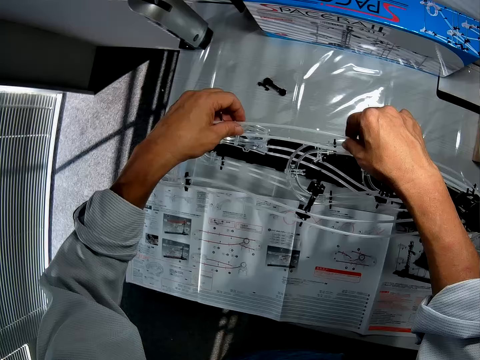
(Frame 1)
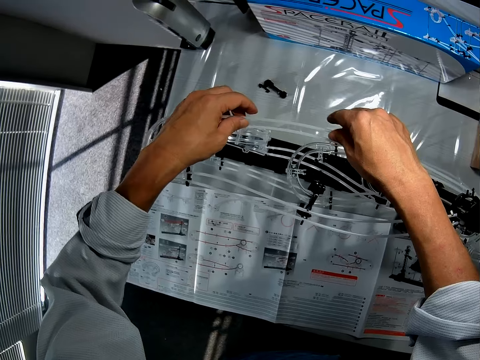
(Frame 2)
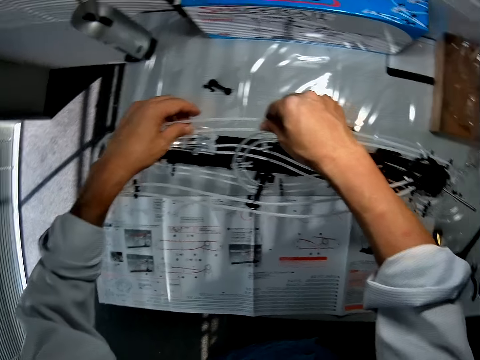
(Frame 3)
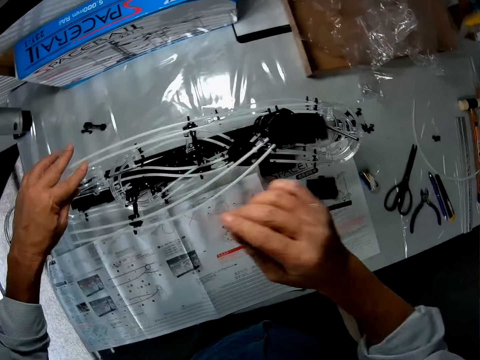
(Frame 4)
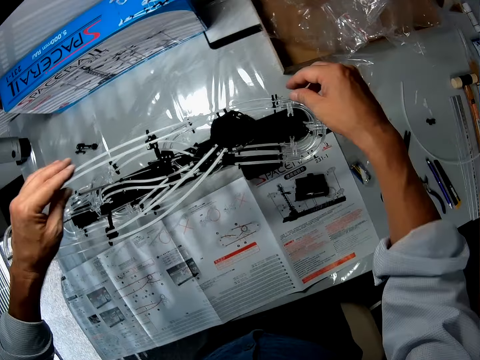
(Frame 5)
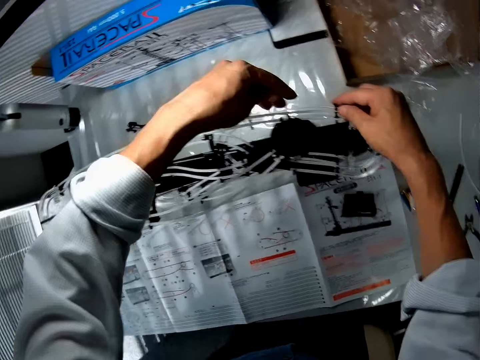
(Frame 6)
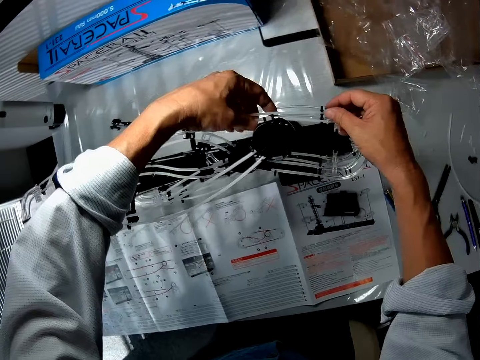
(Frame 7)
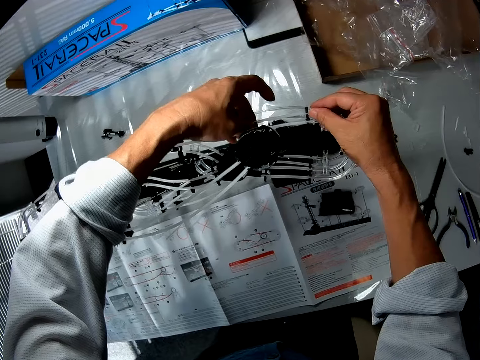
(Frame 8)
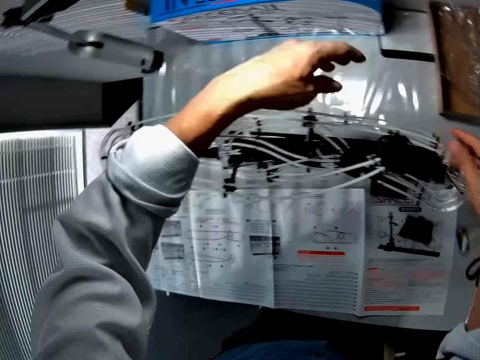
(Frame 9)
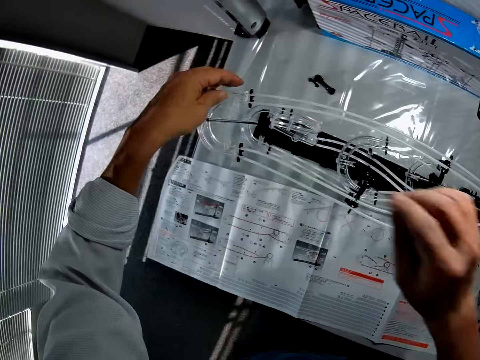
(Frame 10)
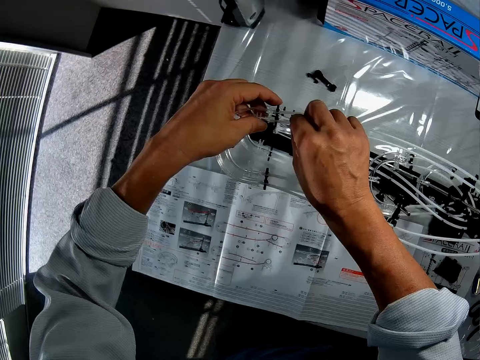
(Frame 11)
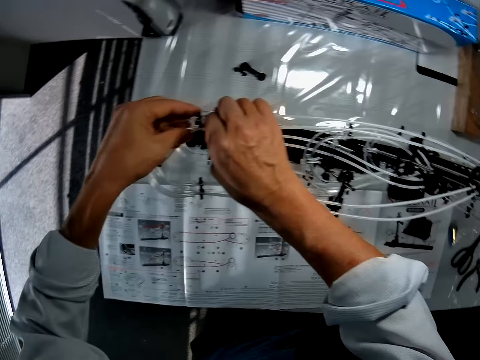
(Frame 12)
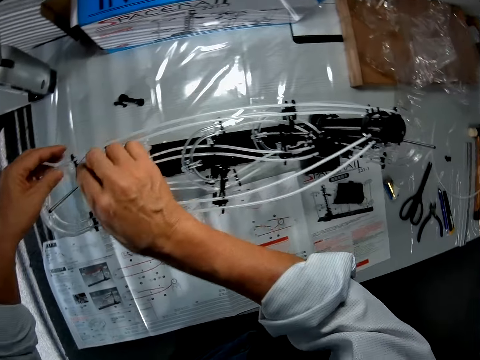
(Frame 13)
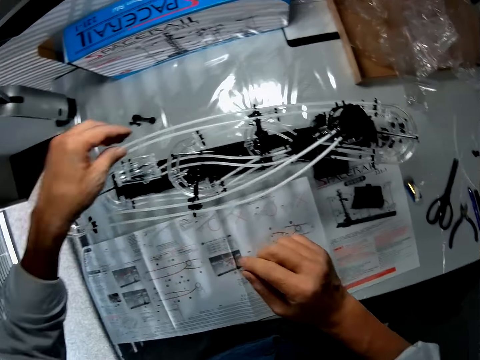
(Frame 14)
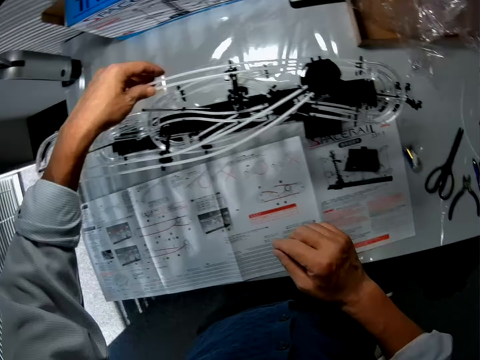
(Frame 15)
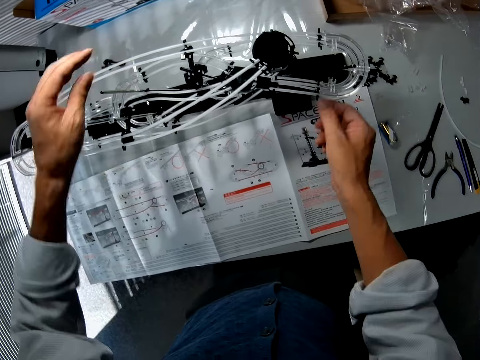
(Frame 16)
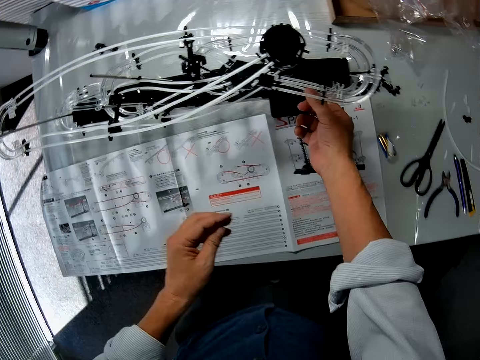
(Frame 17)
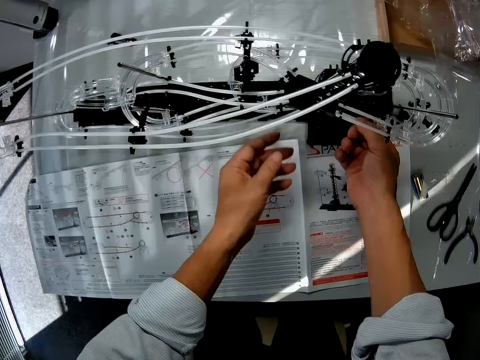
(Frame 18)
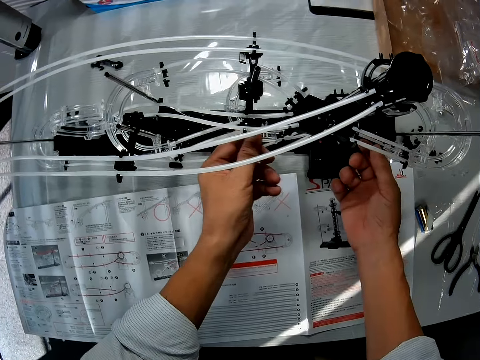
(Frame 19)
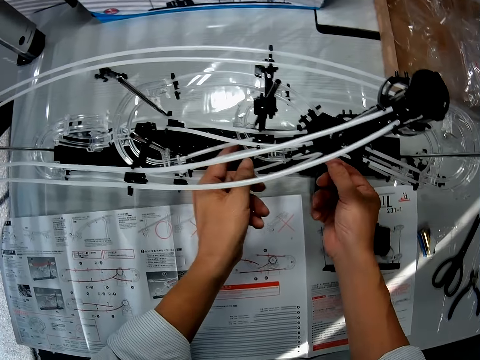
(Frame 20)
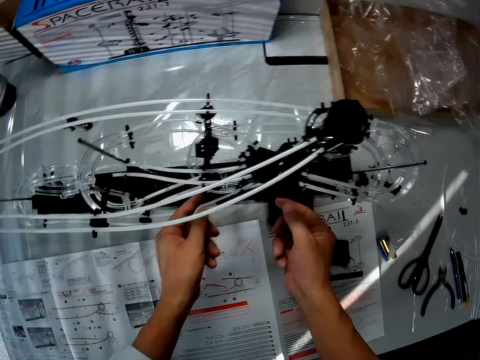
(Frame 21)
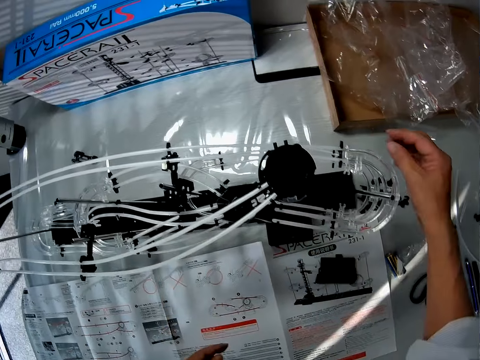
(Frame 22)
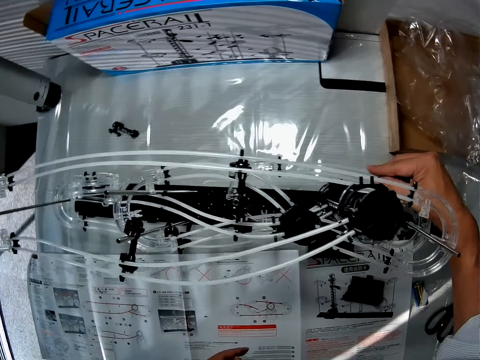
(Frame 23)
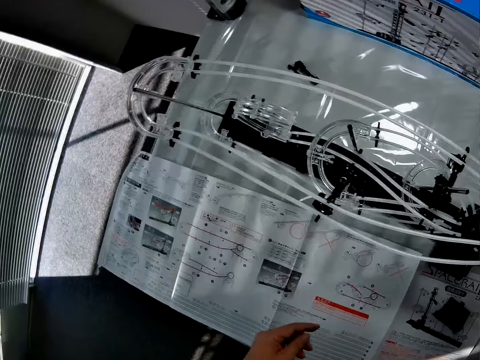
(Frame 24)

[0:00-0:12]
The camera wearer fixes the educational space rail. They adjust components of a roller coaster toy assembly.

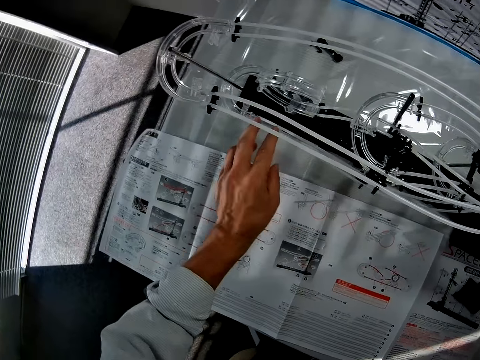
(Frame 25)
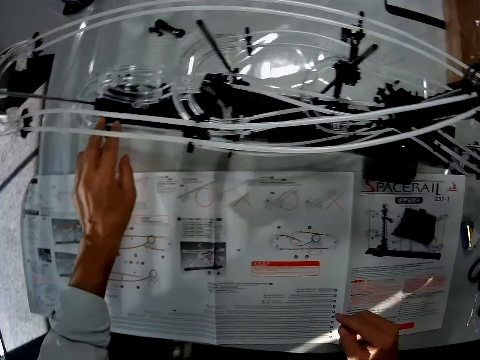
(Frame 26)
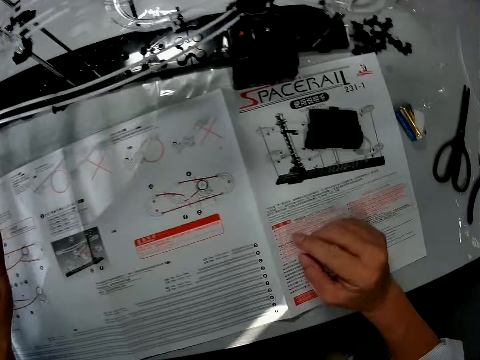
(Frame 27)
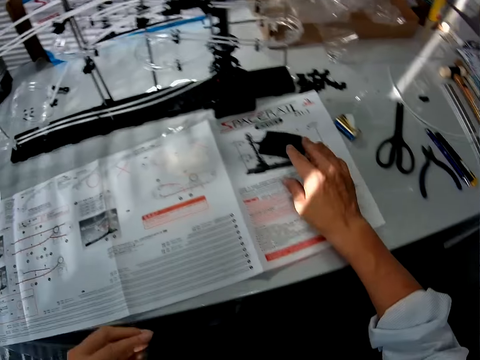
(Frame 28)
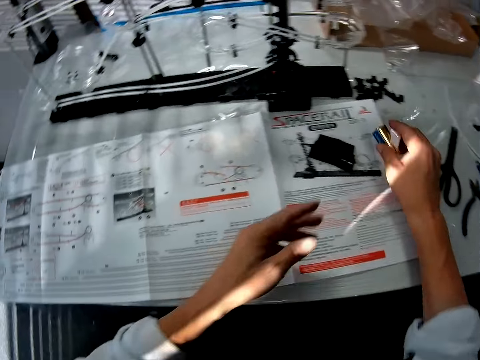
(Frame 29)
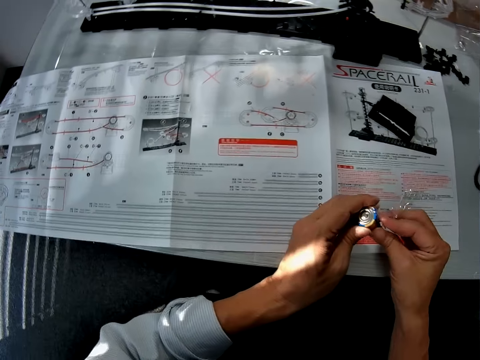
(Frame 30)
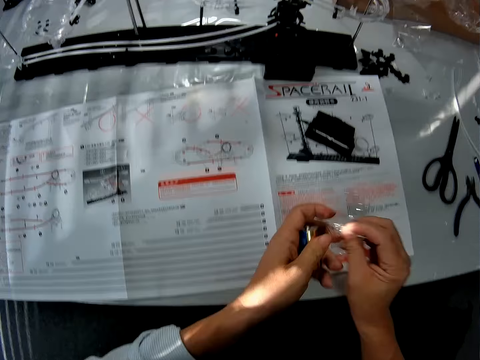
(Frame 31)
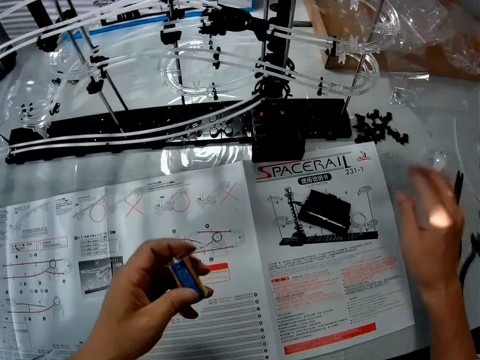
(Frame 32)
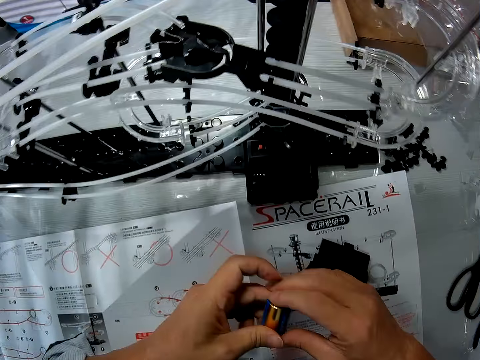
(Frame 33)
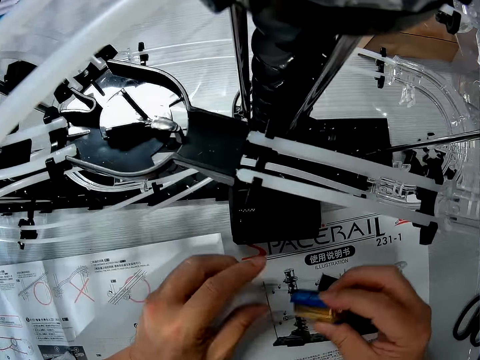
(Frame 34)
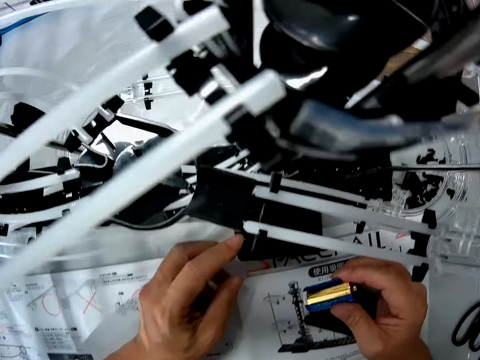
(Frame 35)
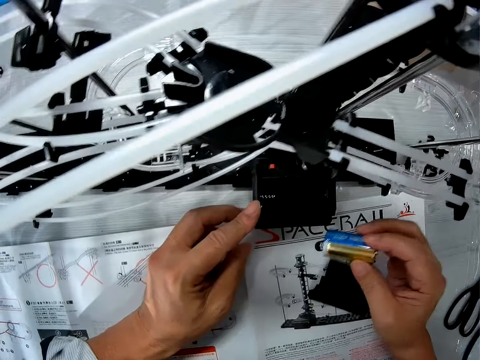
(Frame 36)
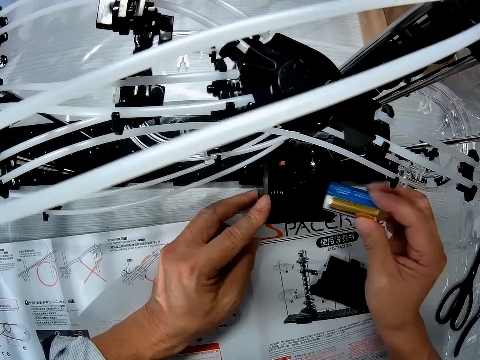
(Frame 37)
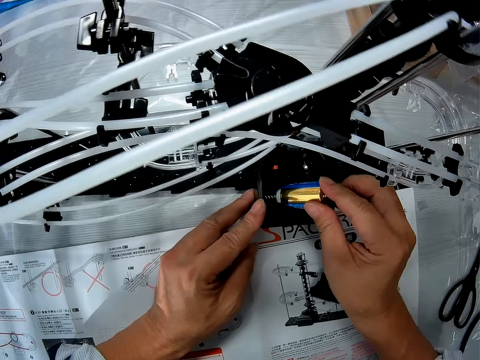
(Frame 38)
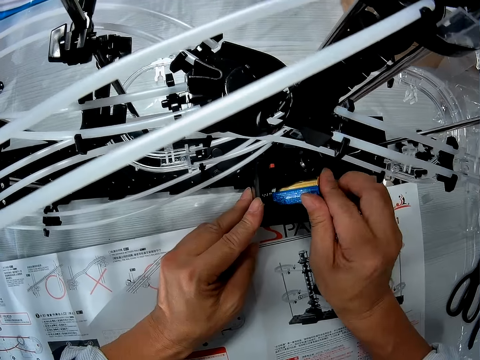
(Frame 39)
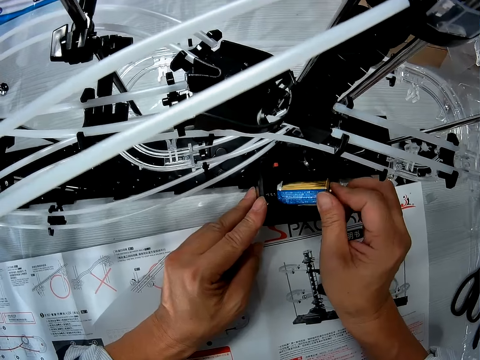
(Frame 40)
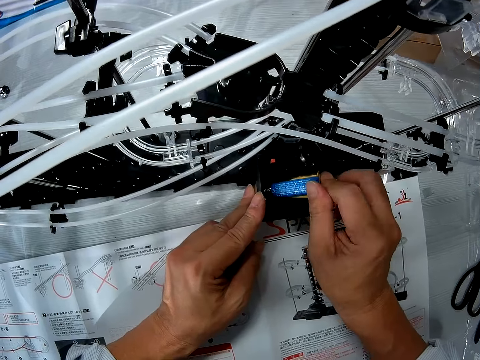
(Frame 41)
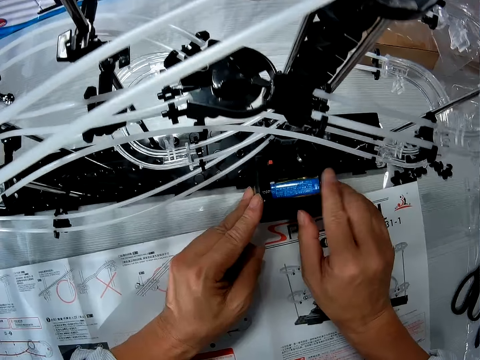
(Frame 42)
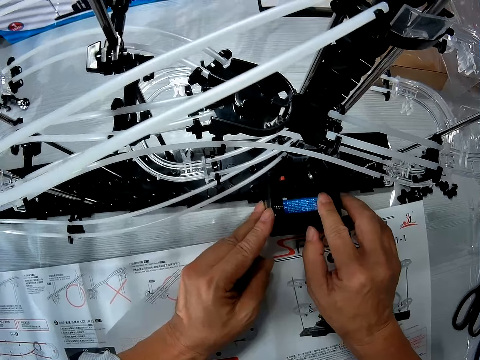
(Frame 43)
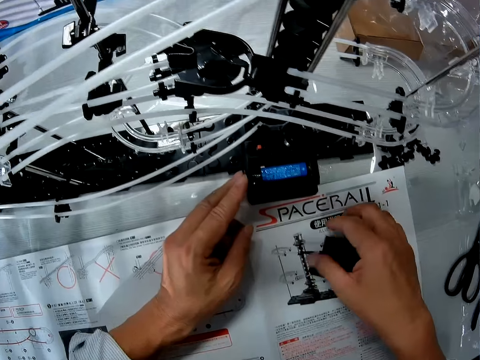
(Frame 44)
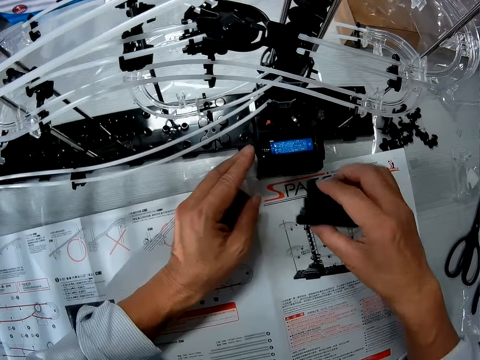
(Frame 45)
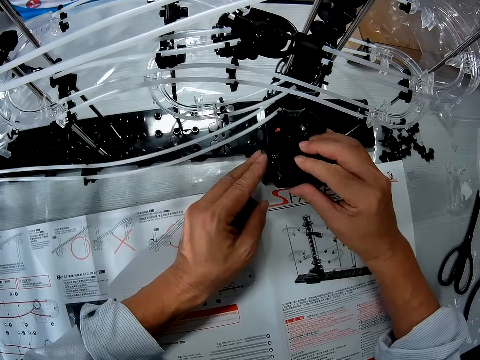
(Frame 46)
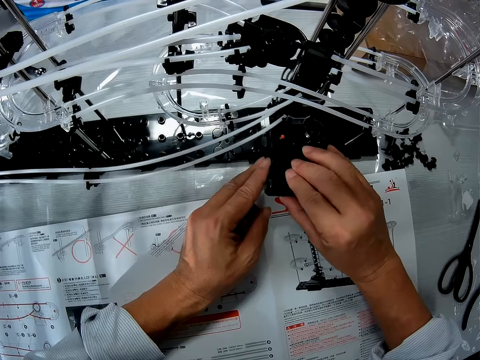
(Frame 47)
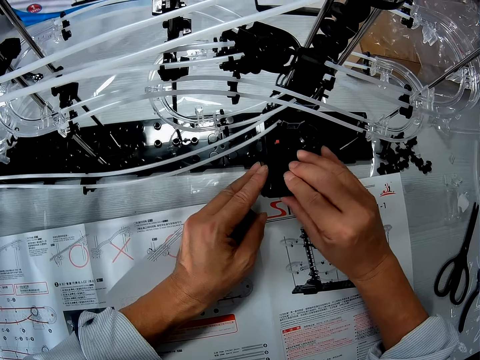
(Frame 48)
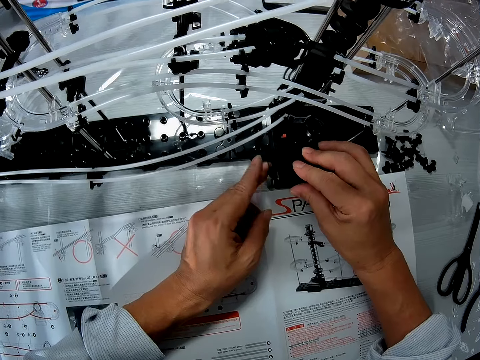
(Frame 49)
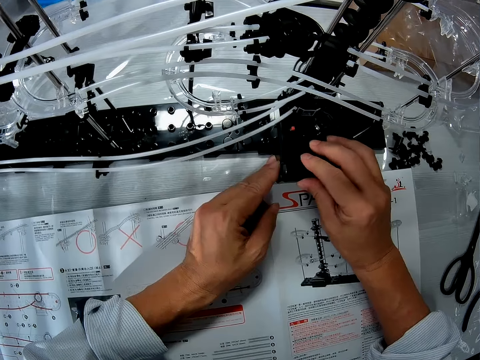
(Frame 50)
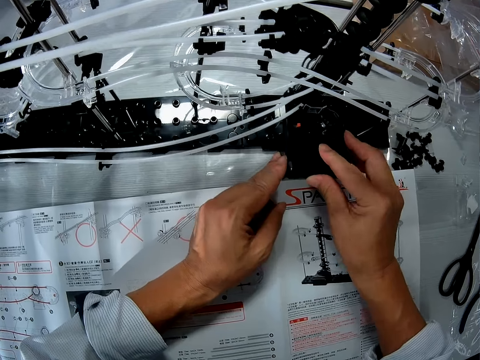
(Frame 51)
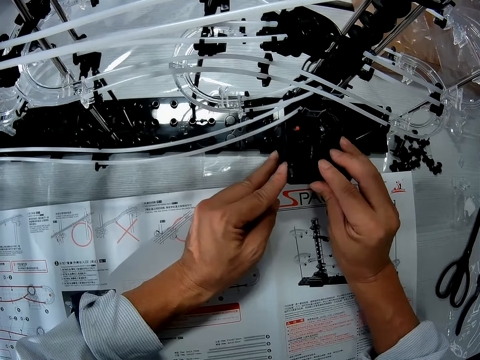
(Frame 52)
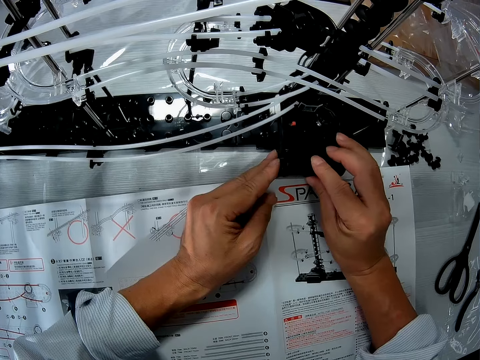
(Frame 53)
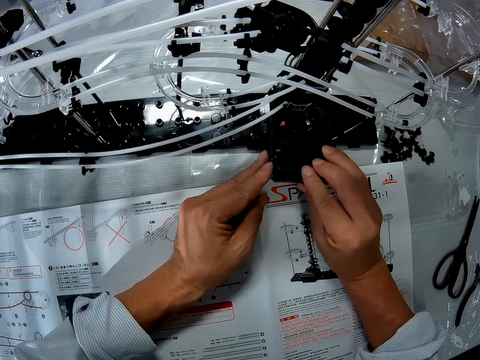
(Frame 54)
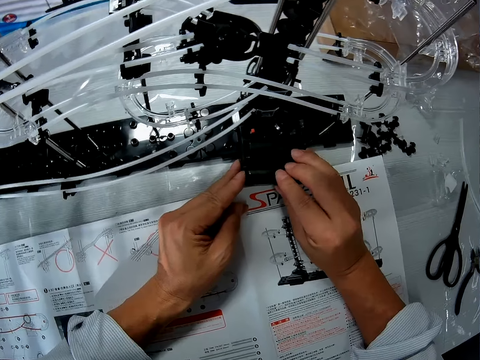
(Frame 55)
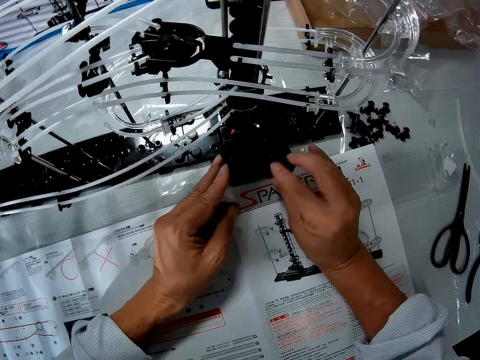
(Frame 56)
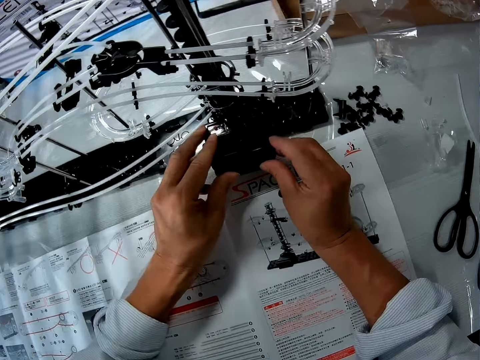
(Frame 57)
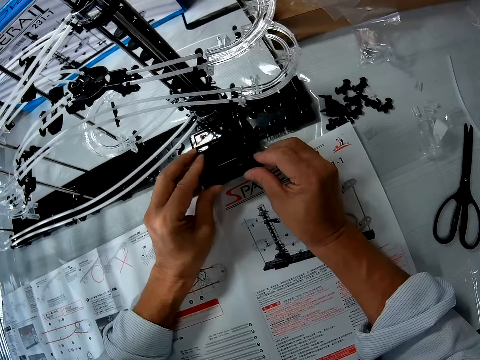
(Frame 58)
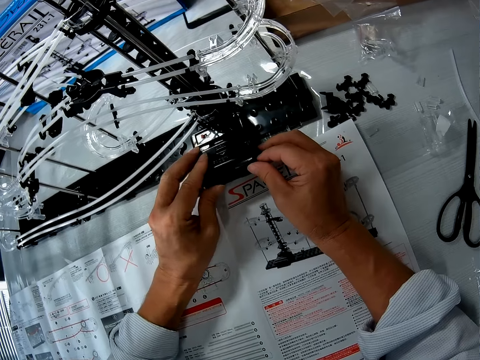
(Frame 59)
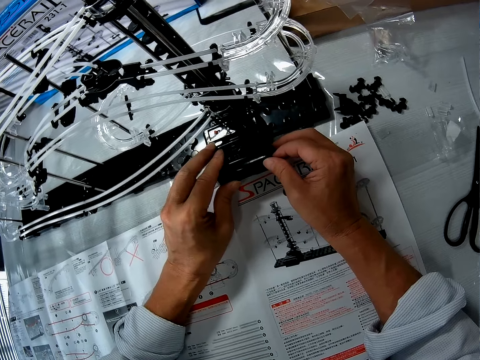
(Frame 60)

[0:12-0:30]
The camera wearer touches the battery cover. They pick up a battery, unwrap the battery and exchange the battery to the other hand. They put the wrapper on the table. They exchange the battery to the other hand again. They hold the space rail and insert the battery in the space rail. They pick up the battery cover from the table and fix the battery cover.
